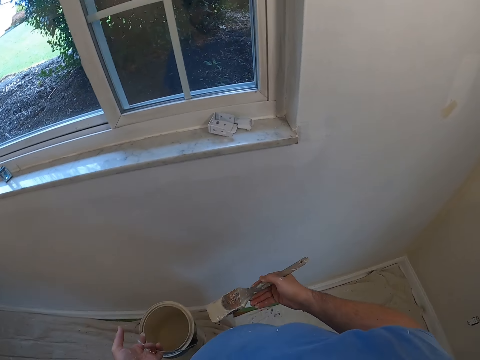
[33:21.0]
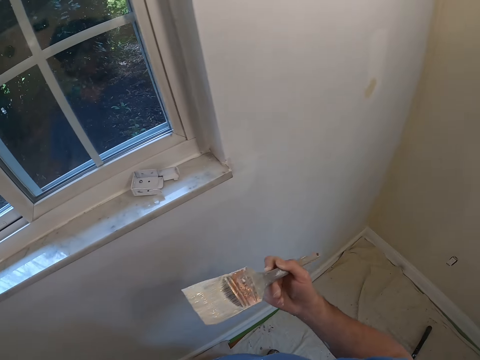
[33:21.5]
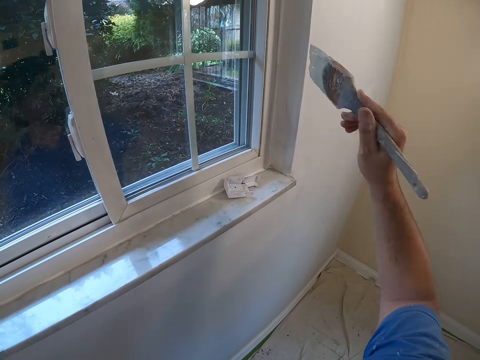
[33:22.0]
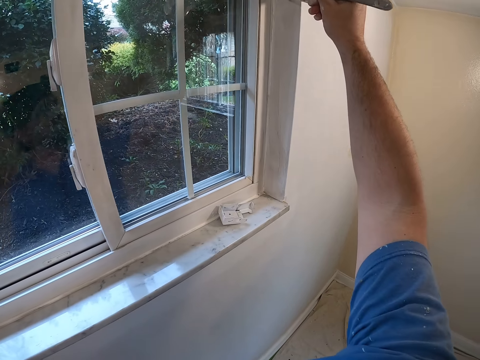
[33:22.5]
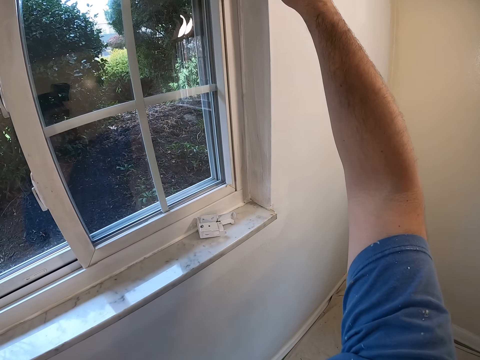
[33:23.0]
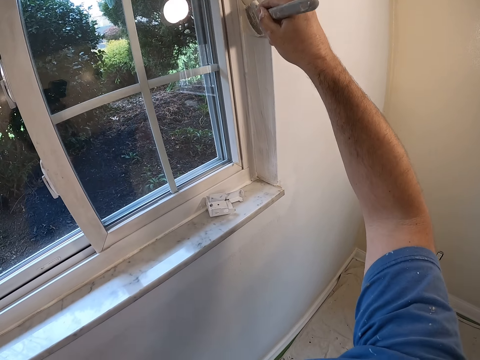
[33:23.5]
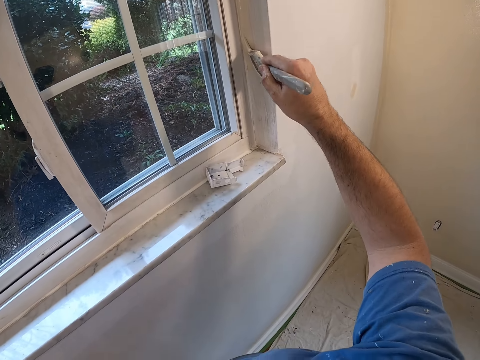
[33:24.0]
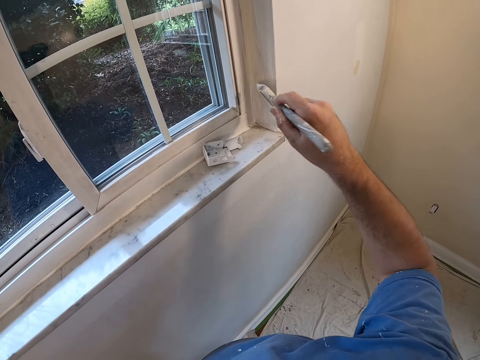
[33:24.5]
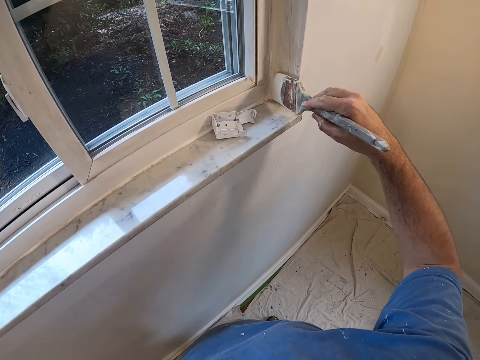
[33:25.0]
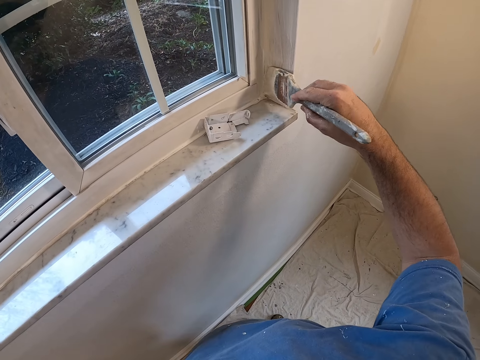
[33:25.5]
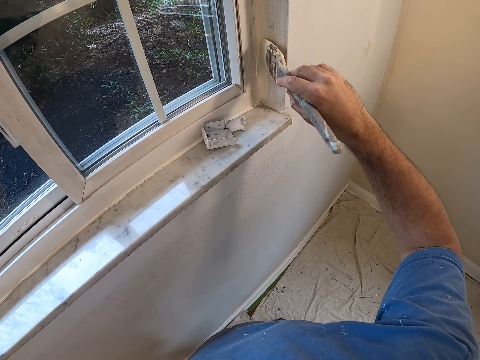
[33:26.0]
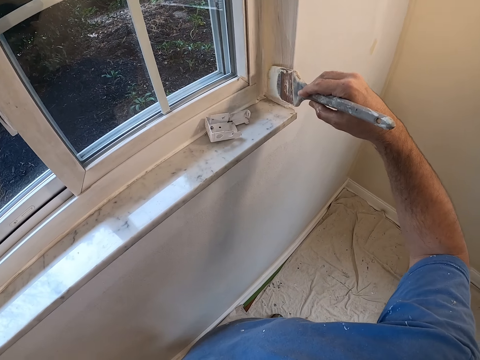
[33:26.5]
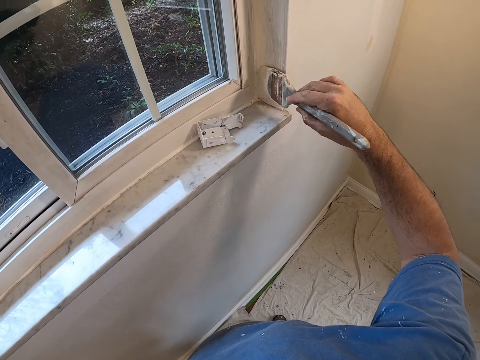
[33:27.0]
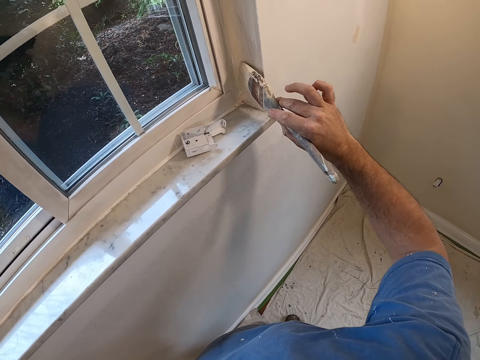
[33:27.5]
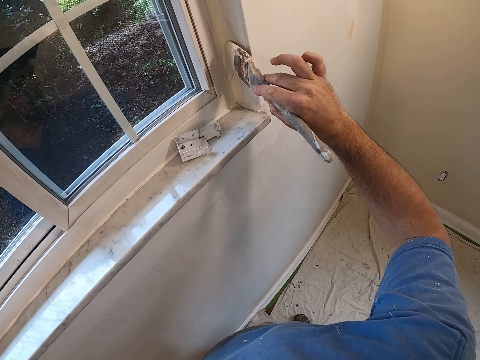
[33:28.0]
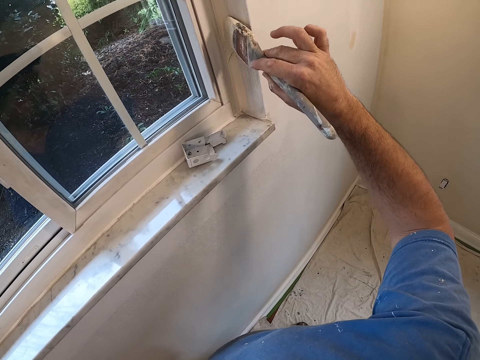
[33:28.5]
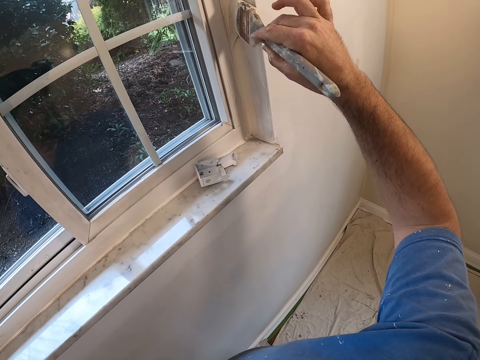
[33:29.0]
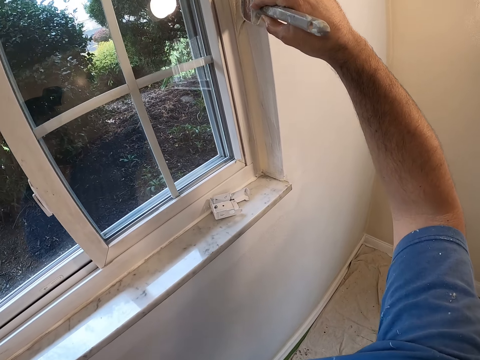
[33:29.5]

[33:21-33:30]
The camera wearer stirs the paint. He paints the edge of the wall with the paint brush in his right hand. He turns the paint brush in his right hand. He paints the edge of the wall with the paint brush in his right hand.

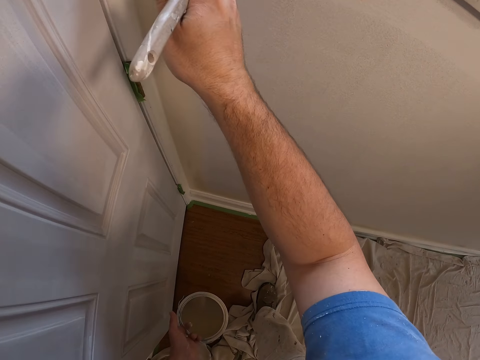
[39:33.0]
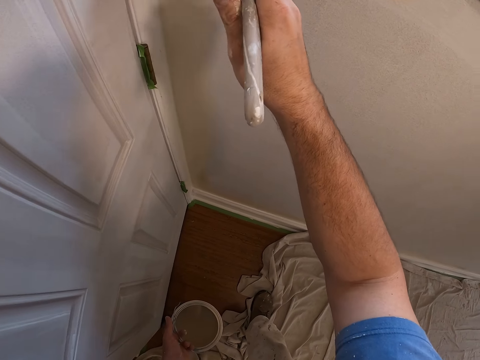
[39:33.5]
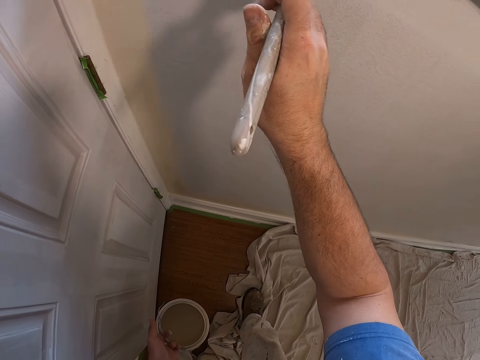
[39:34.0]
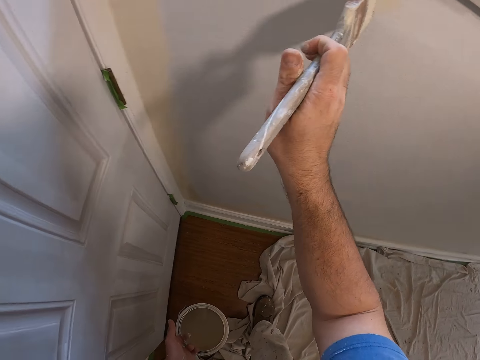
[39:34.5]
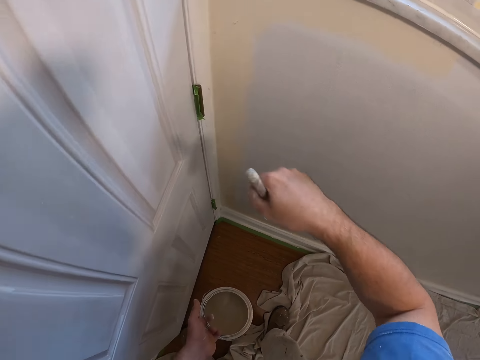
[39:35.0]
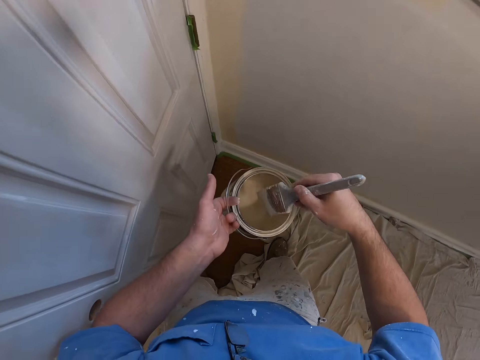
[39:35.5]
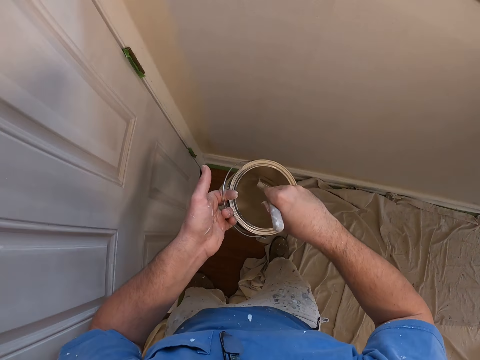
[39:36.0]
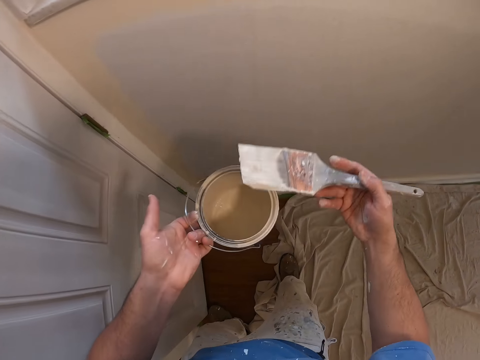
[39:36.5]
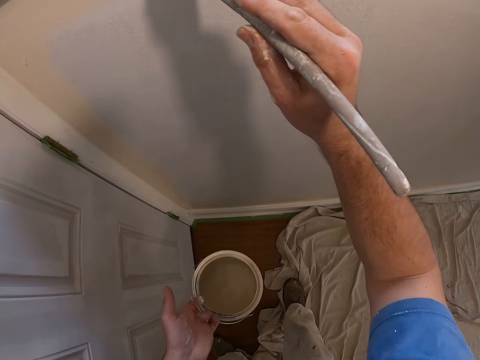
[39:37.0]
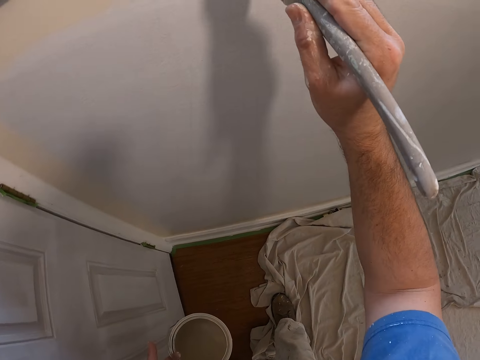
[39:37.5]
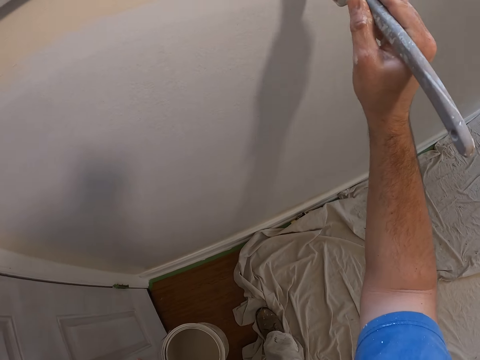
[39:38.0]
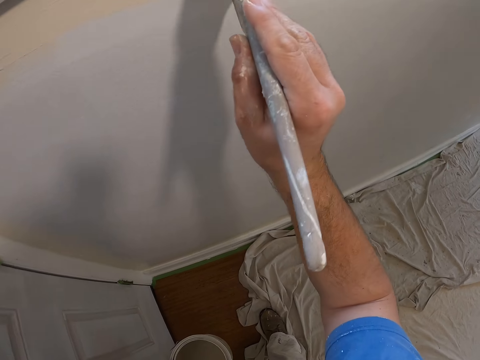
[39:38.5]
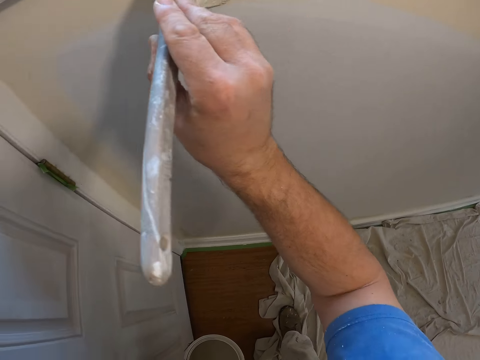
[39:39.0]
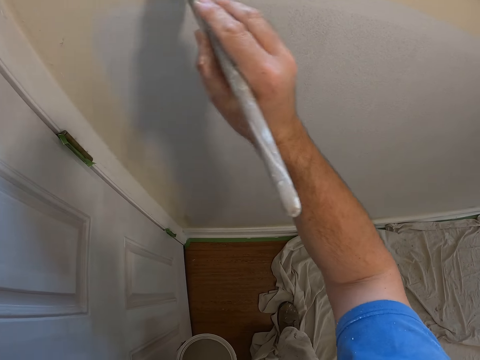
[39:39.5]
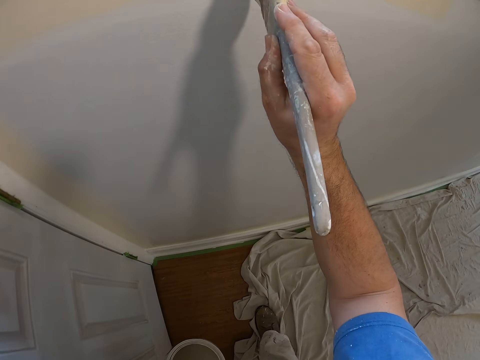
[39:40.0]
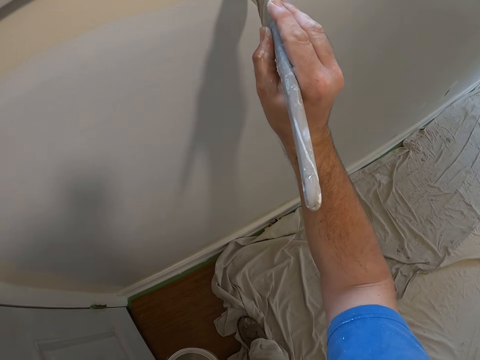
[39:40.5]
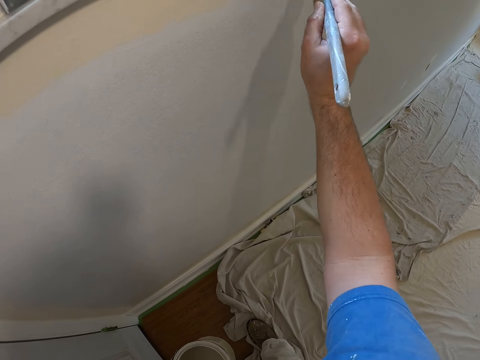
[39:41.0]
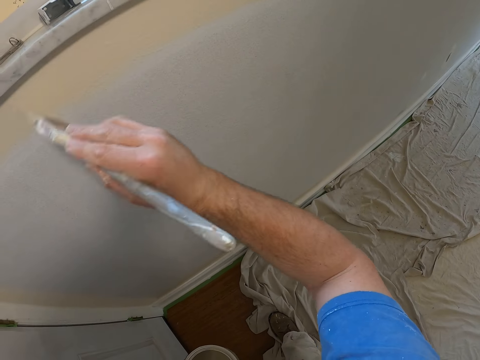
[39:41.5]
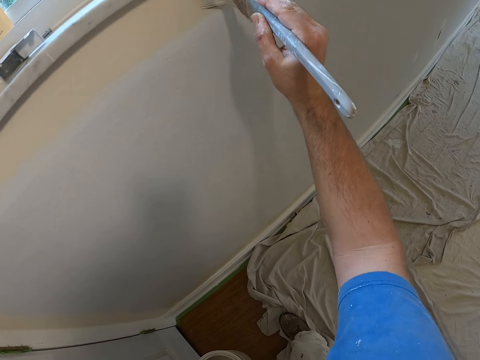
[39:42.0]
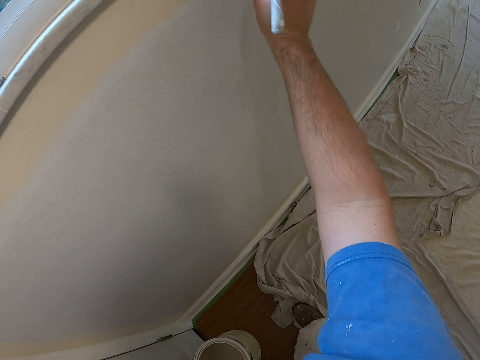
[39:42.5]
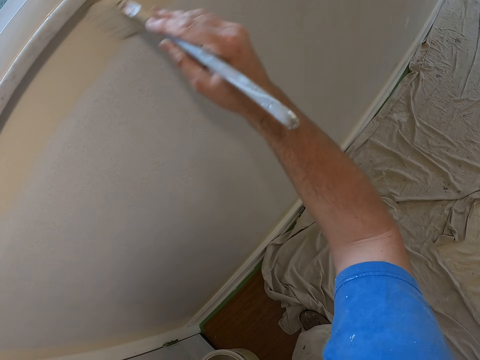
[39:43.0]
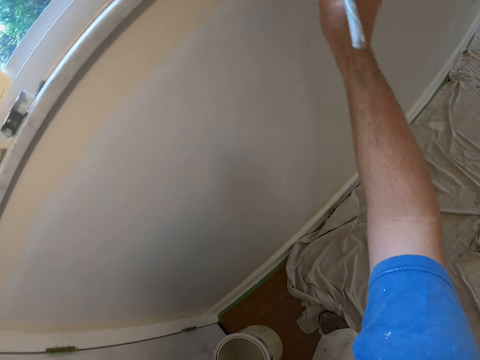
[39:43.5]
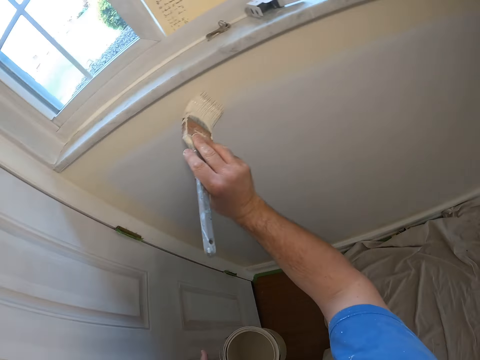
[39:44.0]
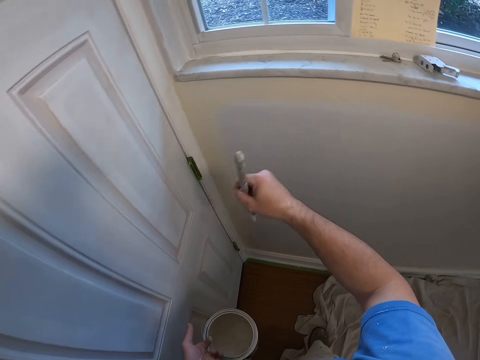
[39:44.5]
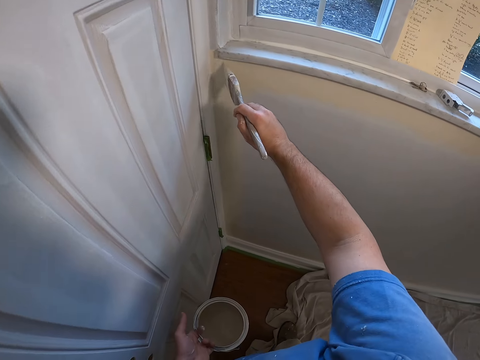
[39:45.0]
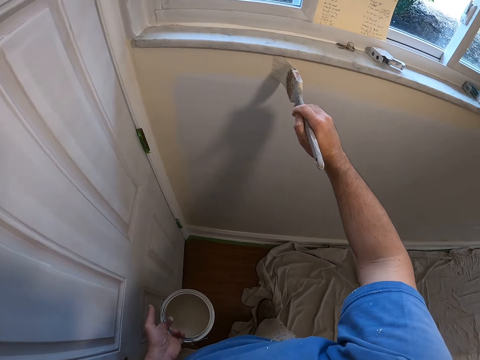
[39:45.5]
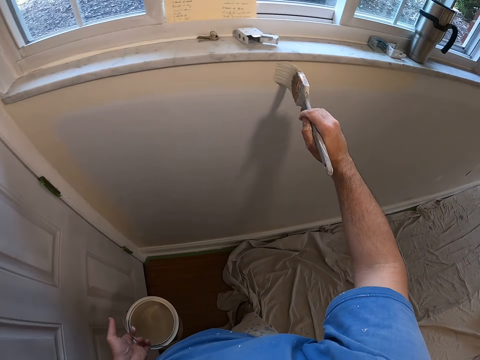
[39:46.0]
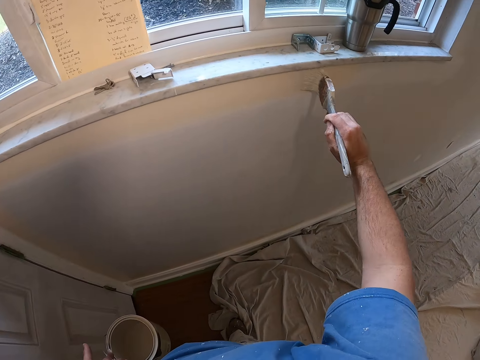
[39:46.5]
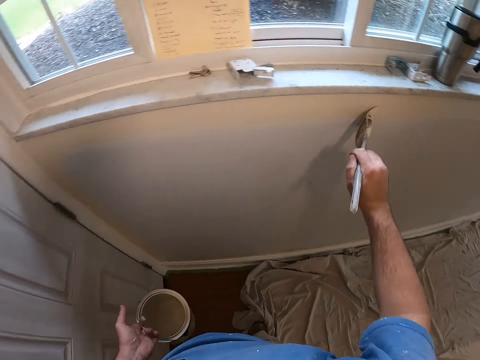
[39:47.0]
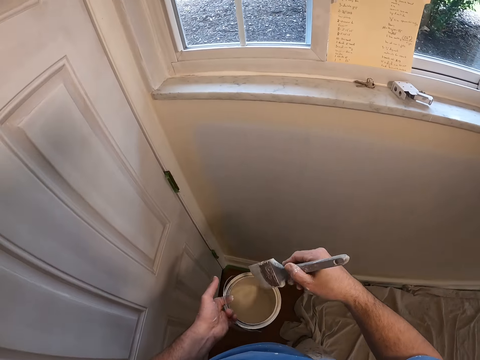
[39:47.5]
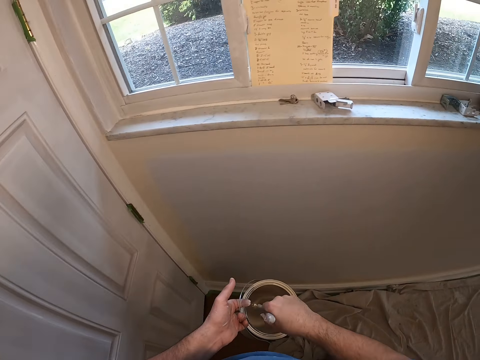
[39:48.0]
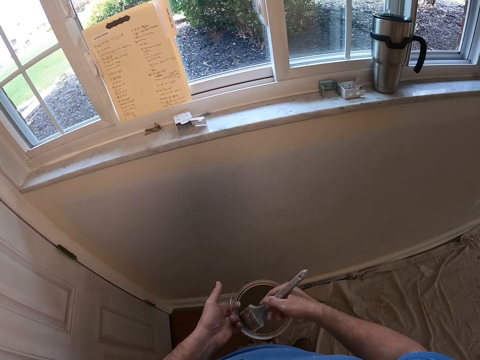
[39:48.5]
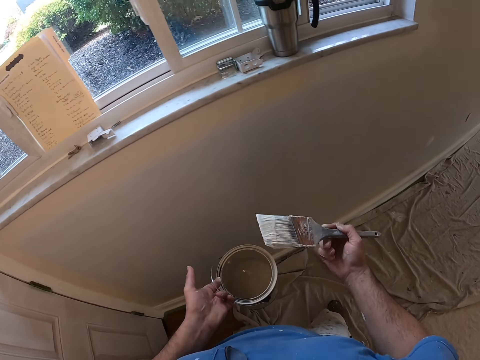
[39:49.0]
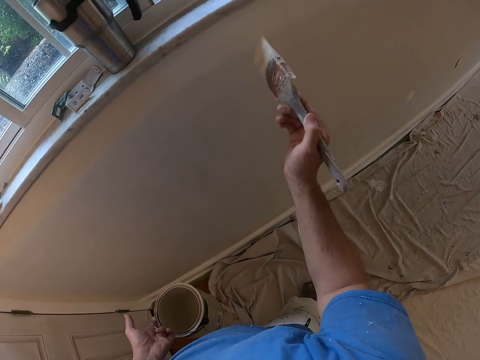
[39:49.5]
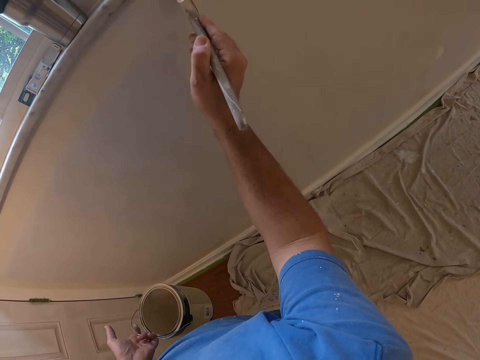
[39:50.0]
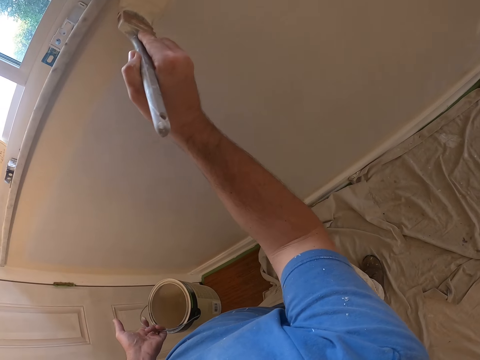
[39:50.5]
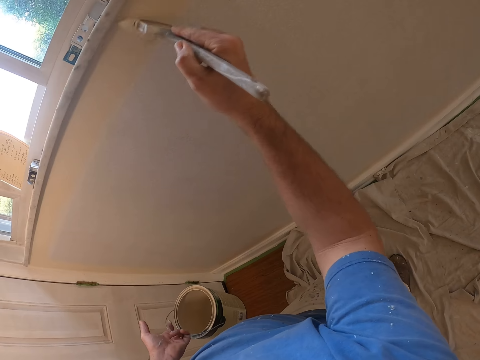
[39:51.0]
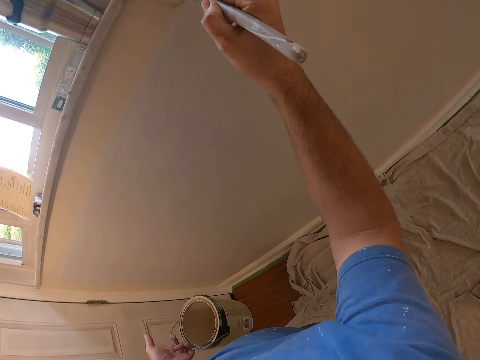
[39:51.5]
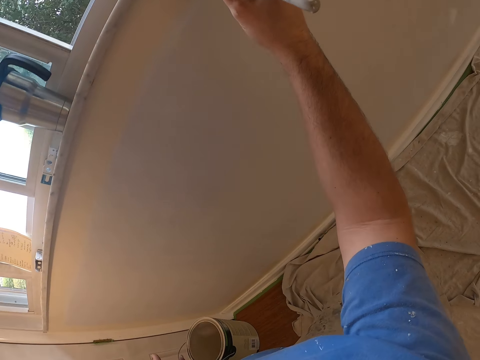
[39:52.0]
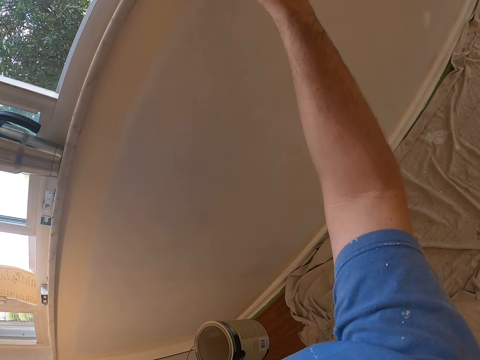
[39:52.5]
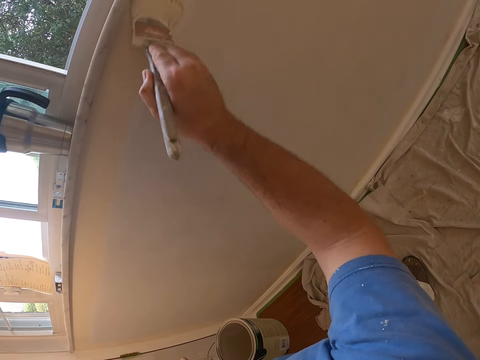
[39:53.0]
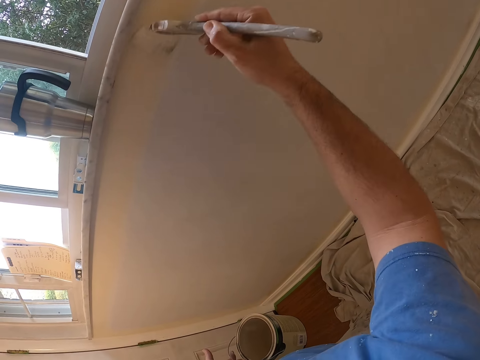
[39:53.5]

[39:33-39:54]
The camera wearer lifts the paint container. He dips the paint brush in his right hand into the paint container in his left hand. He paints the edge of the wall with the paint brush in his right hand. He dips the paint brush in his right hand into the paint container in his left hand. He moves to the right. He paints the edge of the wall with the paint brush in his right hand.
